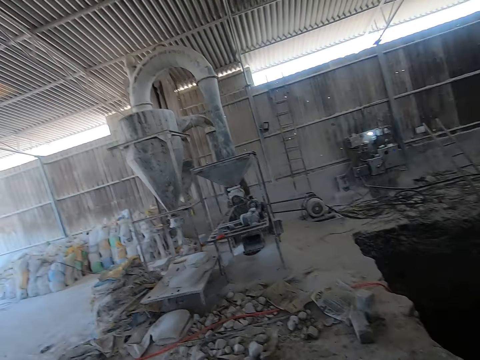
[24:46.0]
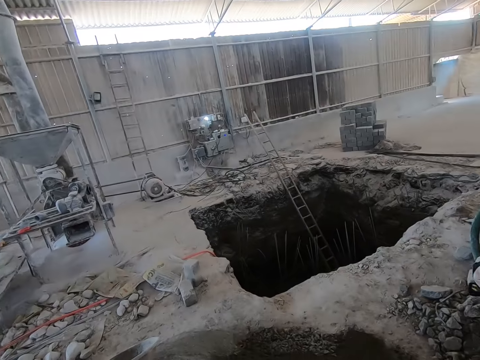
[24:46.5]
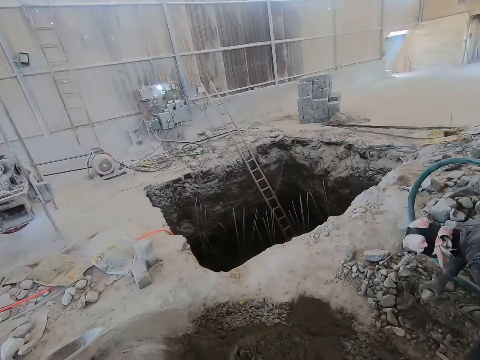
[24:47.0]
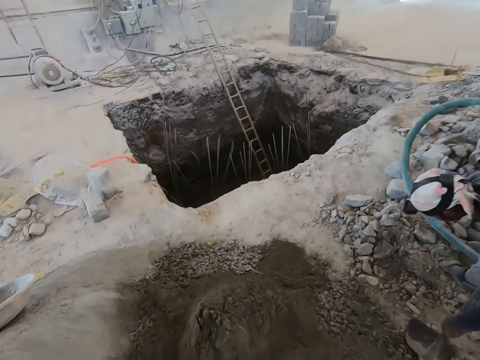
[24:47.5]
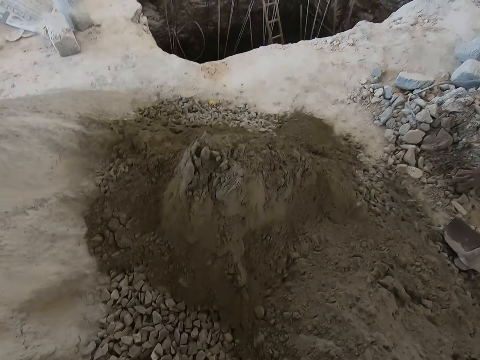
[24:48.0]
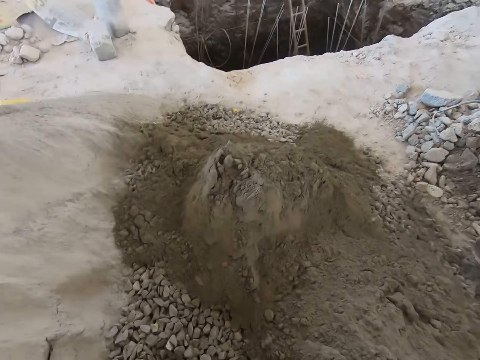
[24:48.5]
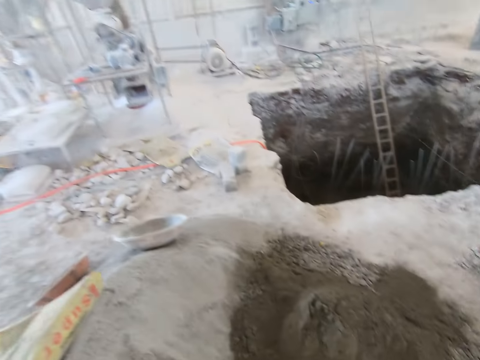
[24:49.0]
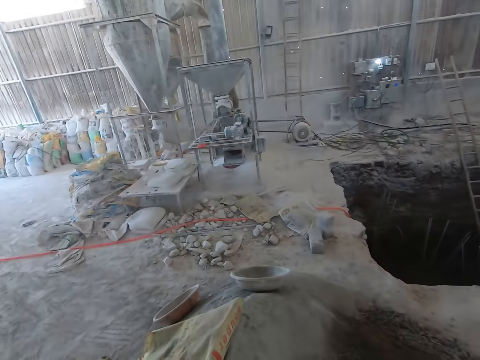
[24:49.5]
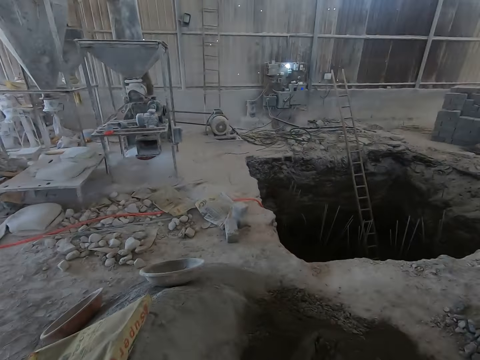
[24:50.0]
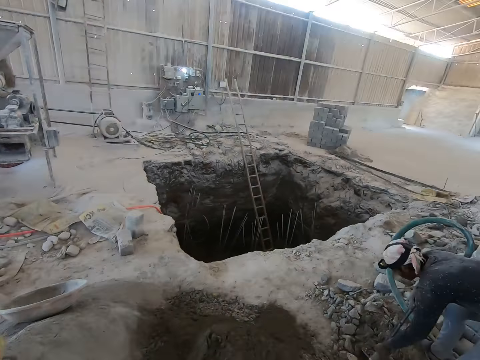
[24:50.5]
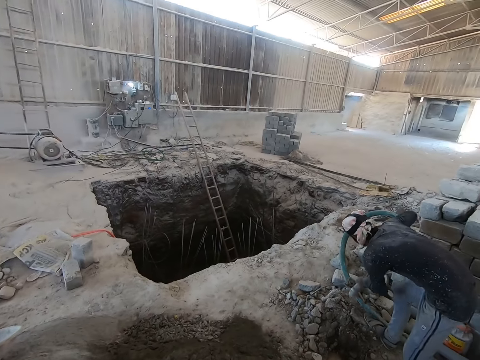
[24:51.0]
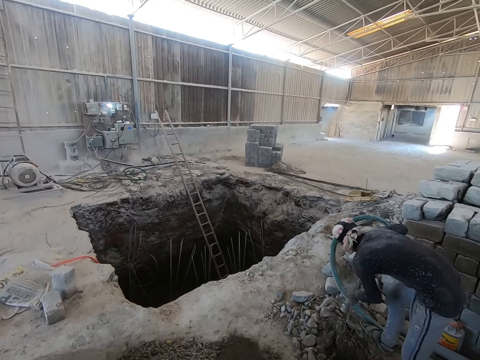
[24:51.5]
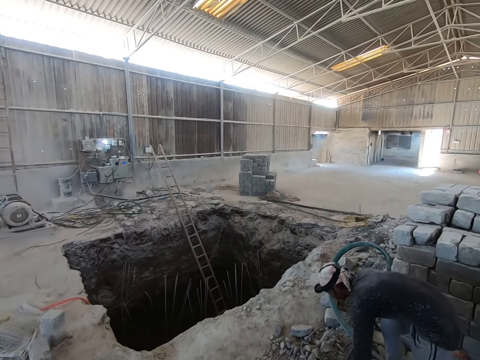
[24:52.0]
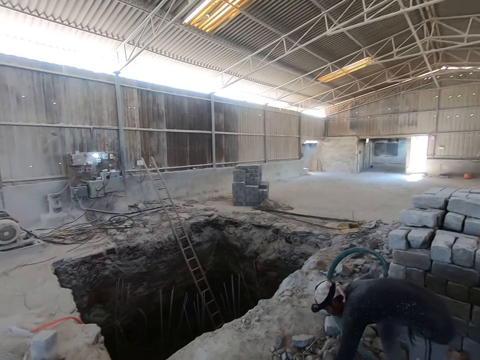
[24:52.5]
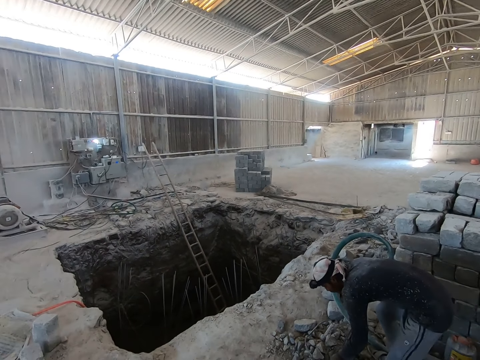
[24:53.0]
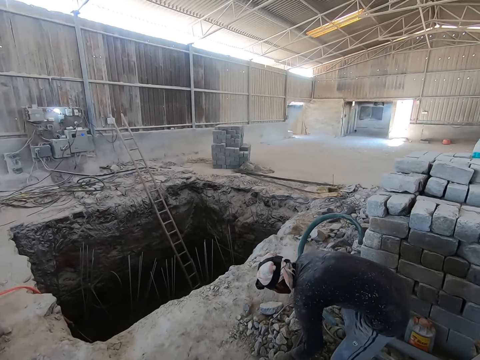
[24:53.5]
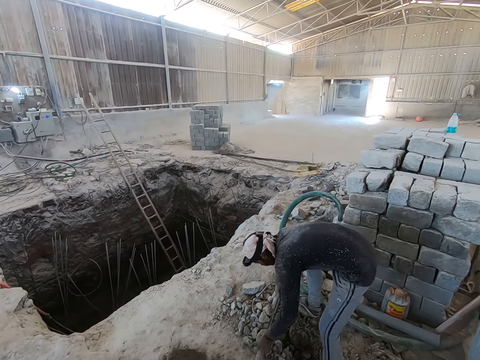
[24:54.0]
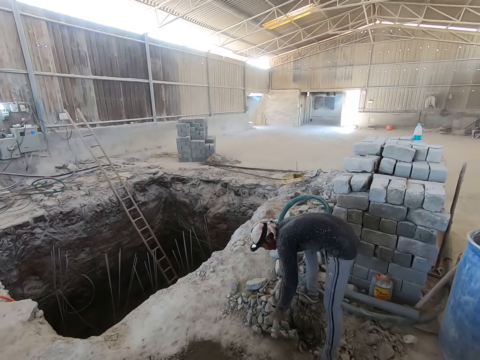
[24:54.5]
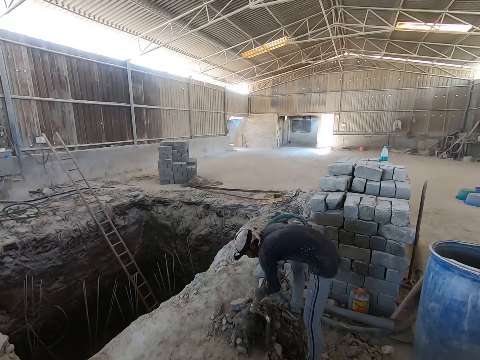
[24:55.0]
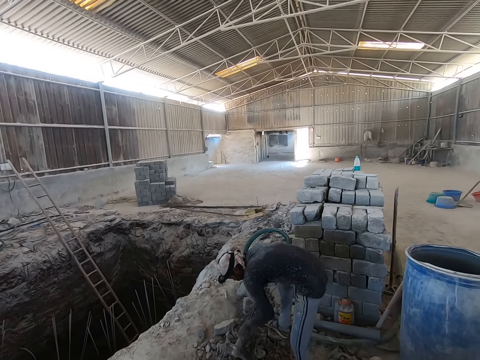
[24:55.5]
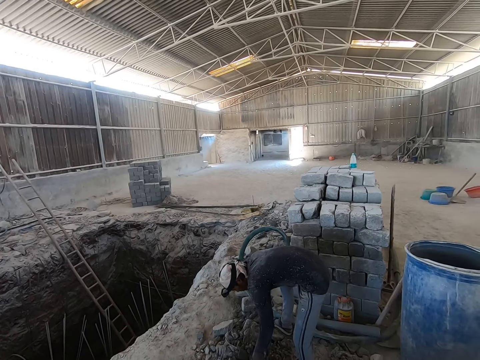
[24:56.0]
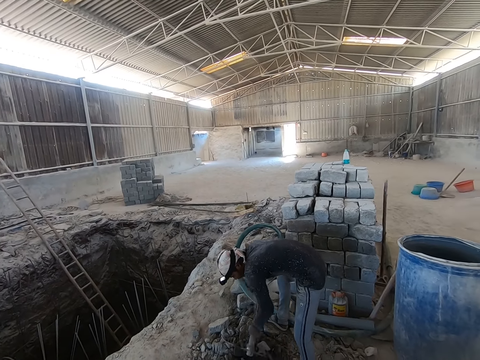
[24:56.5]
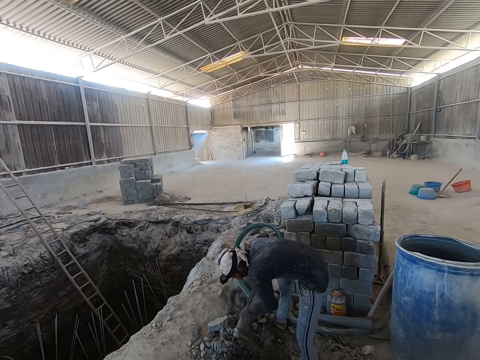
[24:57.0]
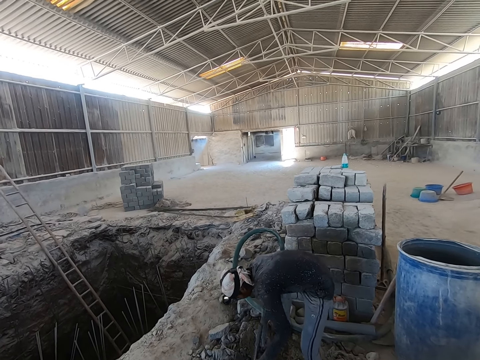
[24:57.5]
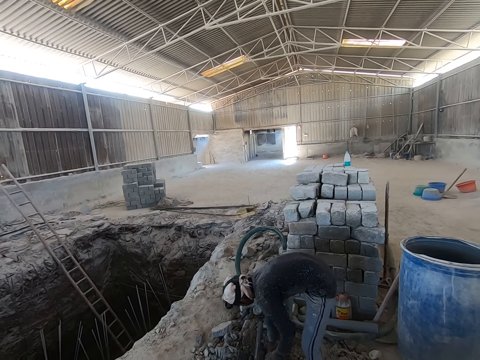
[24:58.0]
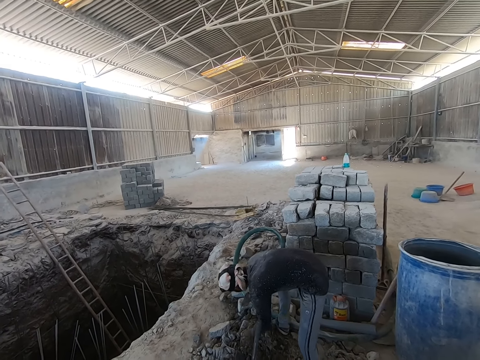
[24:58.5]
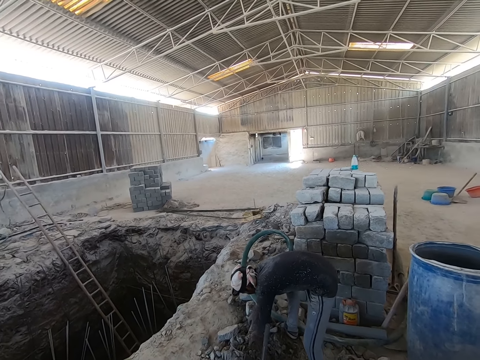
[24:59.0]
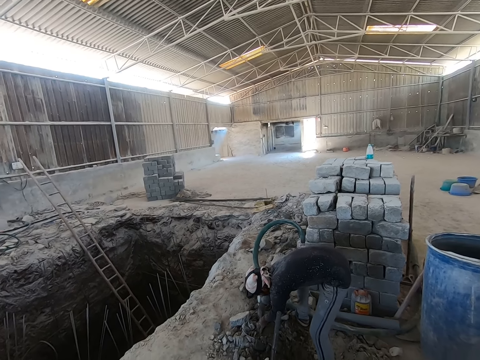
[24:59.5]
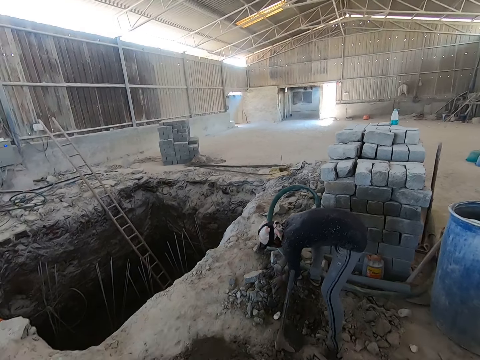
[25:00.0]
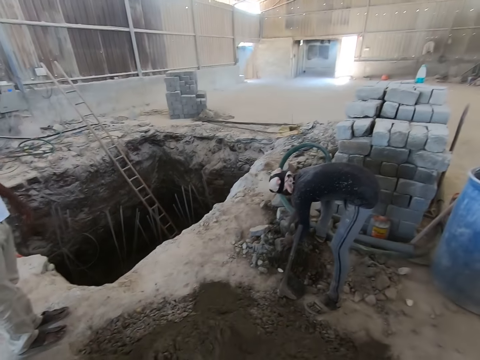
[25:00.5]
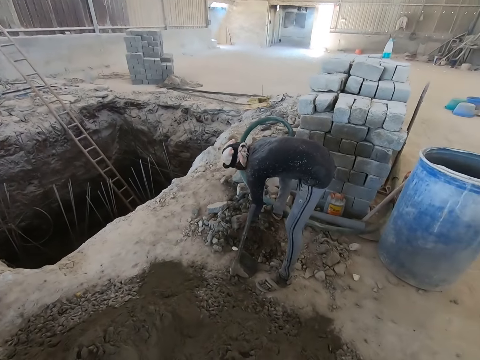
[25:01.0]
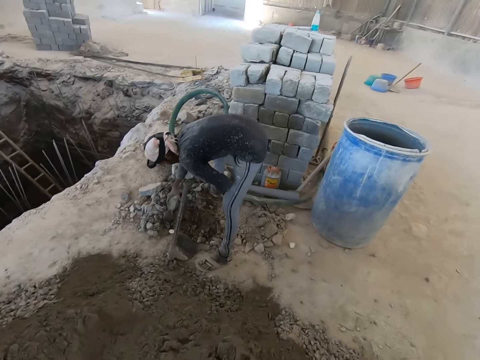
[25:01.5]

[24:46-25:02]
A man picks a stone from the ground with his right hand. The camera wearer stares at the man. The man moves the gravel on the ground. The man packs stones from the ground with a hoe in his hands. He packs stones from the ground with the hoe in his hands. He does so again. He picks stones from the ground with his hands. The camera wearer converses with the man.

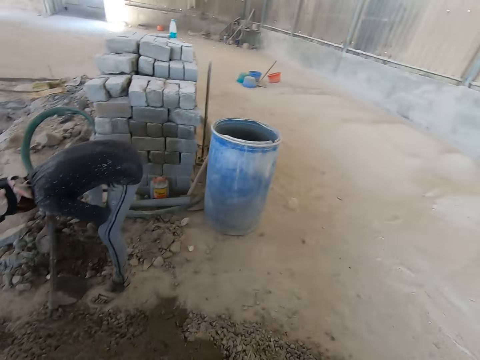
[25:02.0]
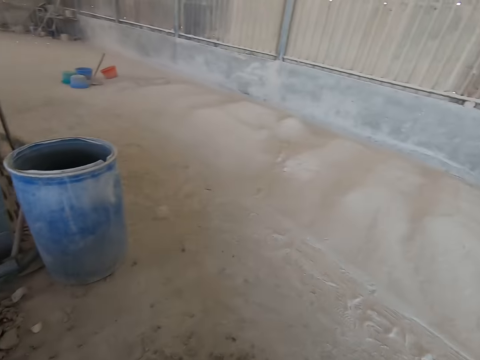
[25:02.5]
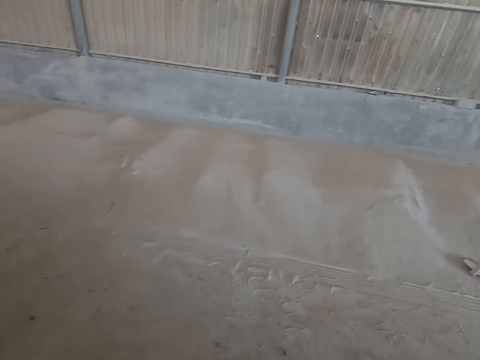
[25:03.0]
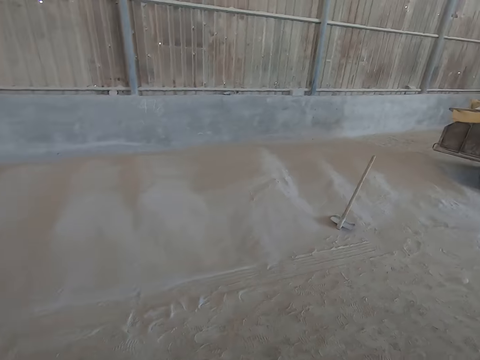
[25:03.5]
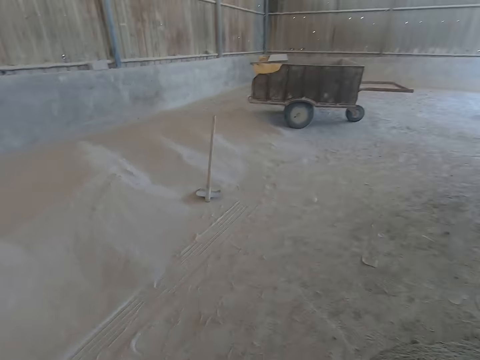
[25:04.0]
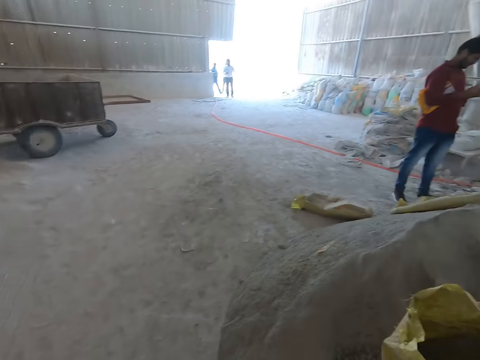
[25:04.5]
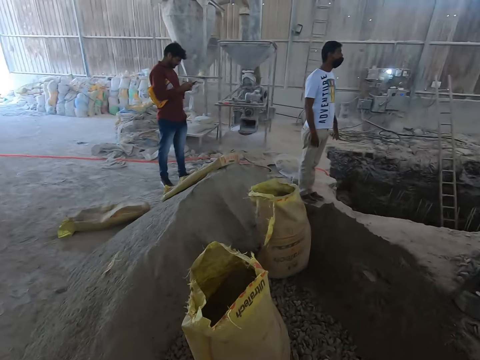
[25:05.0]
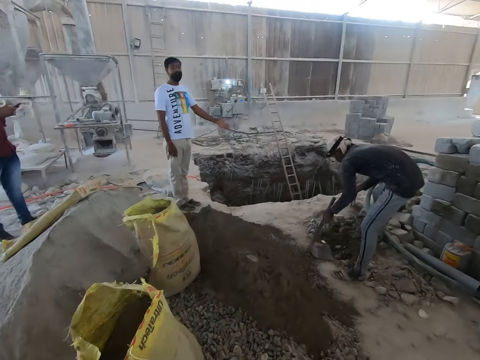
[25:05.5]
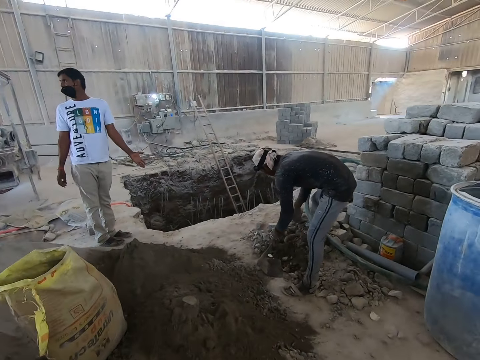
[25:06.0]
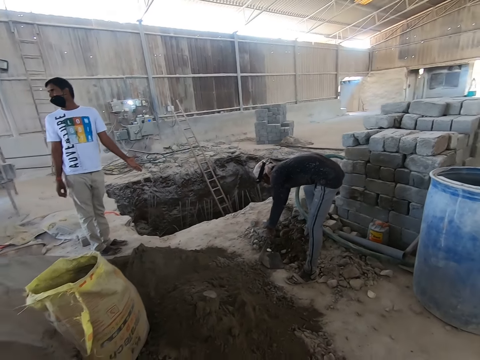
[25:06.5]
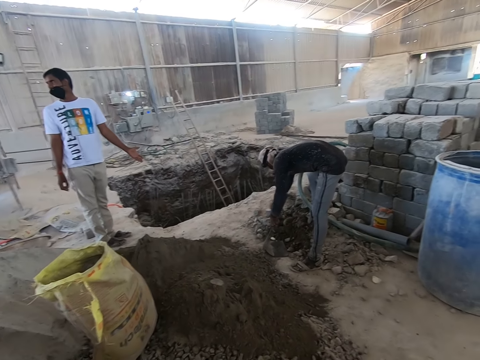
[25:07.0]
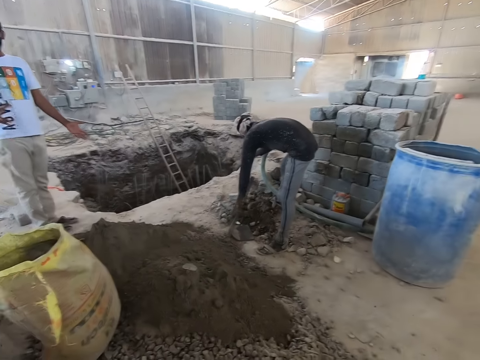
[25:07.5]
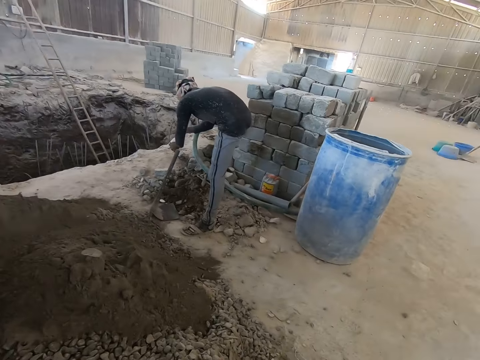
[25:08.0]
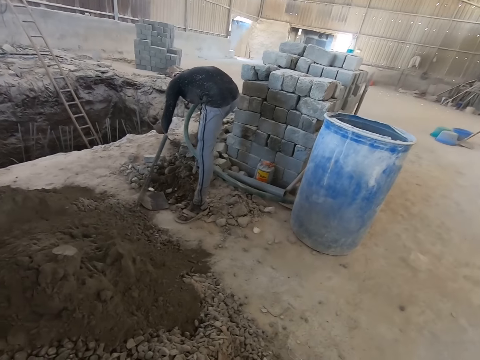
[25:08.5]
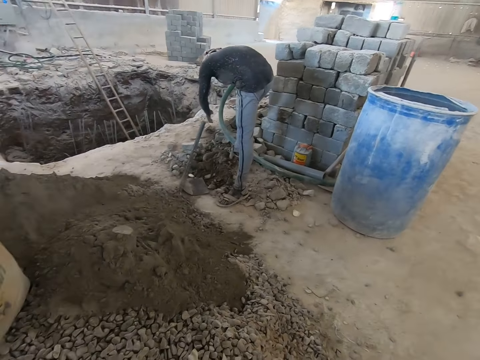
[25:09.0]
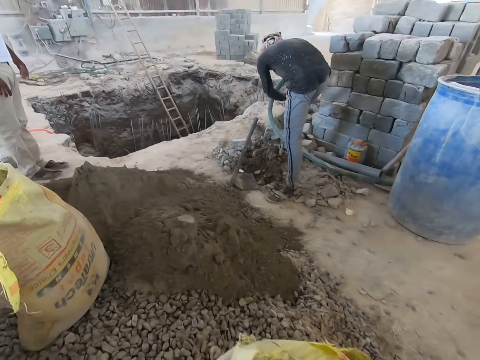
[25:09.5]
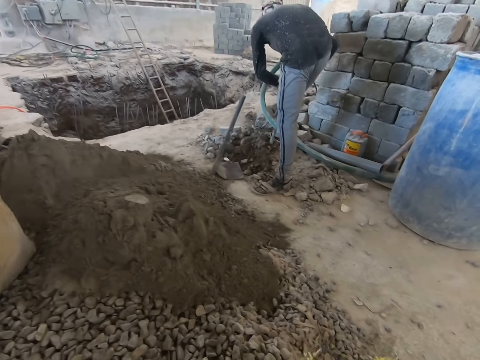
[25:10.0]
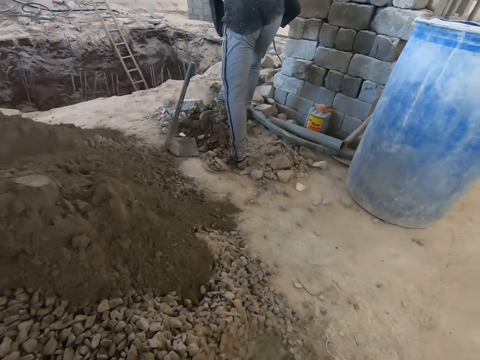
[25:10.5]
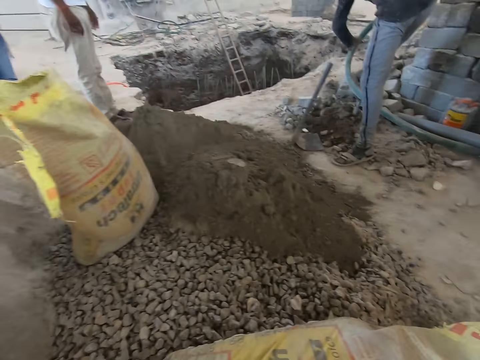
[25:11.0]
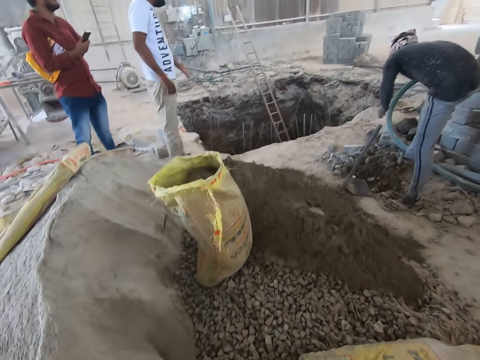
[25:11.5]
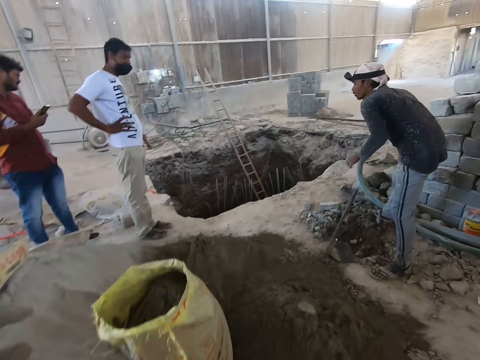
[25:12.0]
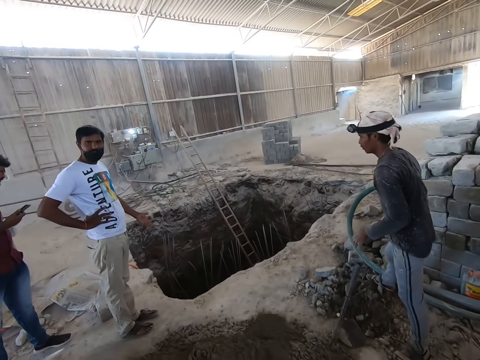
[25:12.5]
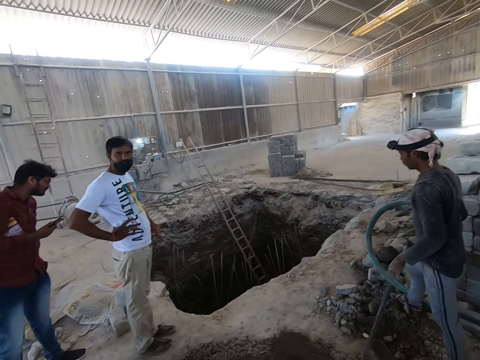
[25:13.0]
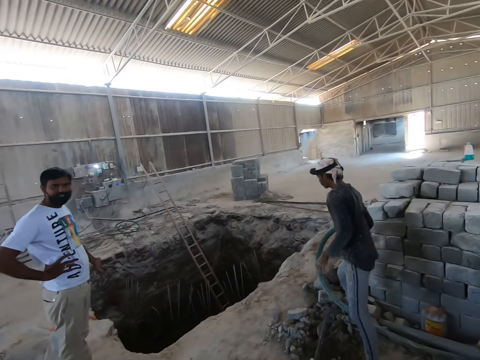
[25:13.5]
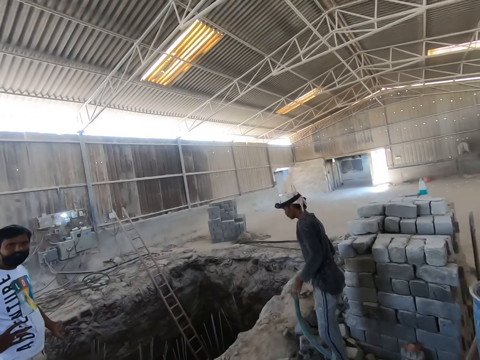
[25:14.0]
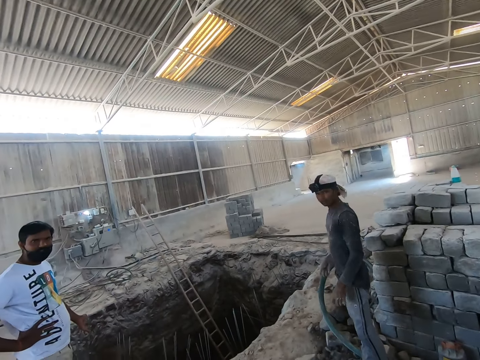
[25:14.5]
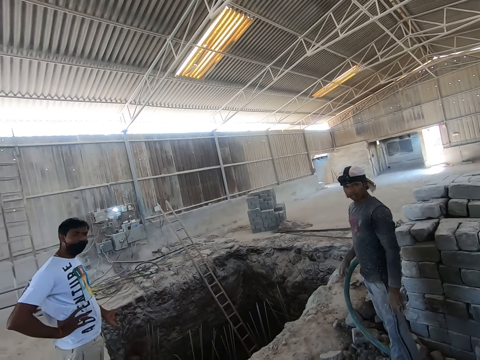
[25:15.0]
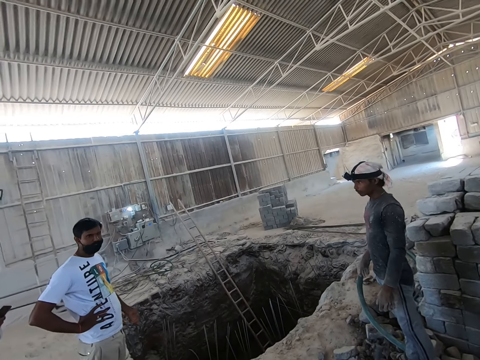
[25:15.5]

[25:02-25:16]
The camera wearer looks around the building site. A man converses with another man. The camera wearer stares at a person and another person. A third man picks a rod from the ground with his right hand. The camera wearer interacts with the first man.
